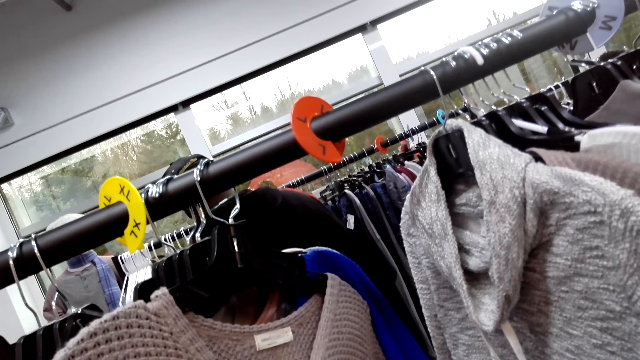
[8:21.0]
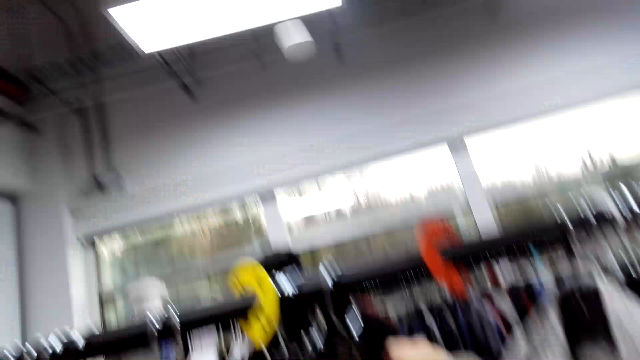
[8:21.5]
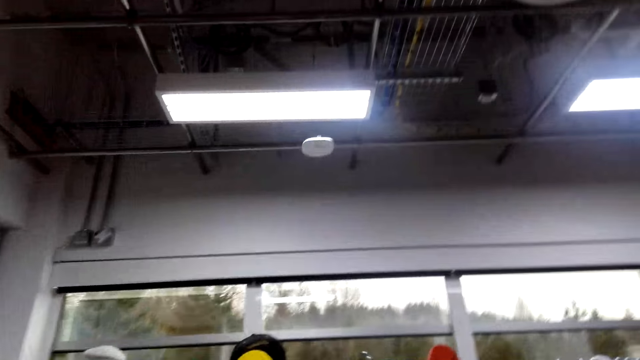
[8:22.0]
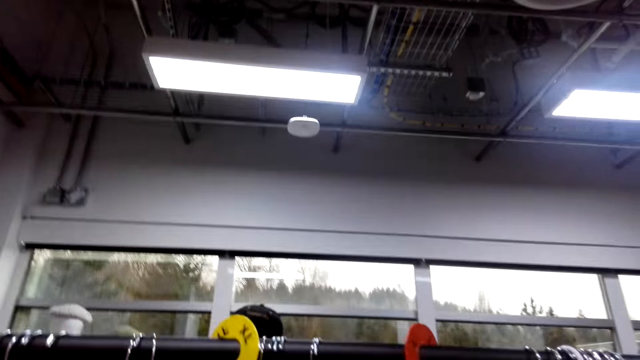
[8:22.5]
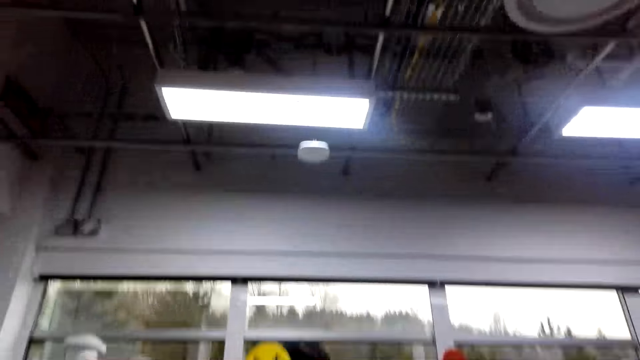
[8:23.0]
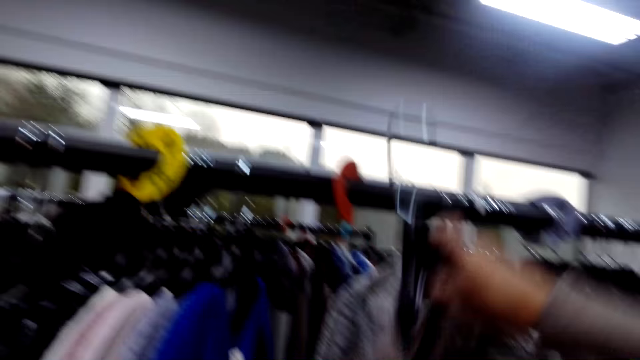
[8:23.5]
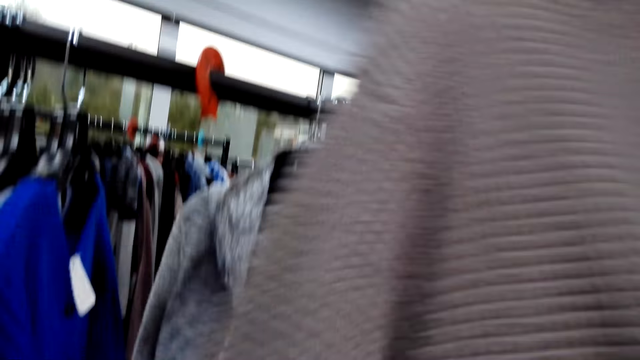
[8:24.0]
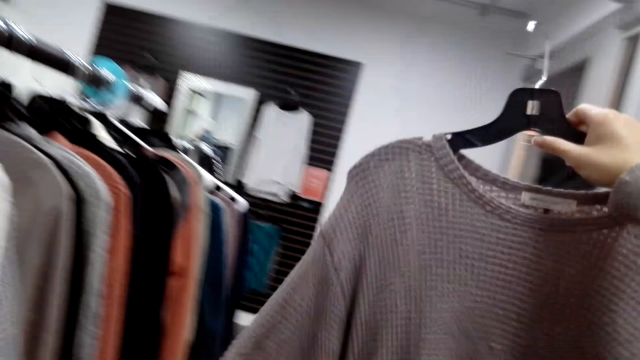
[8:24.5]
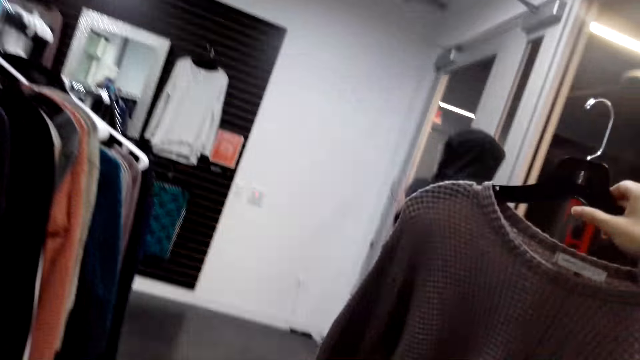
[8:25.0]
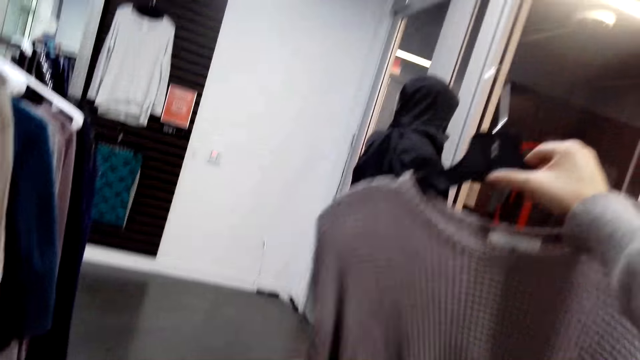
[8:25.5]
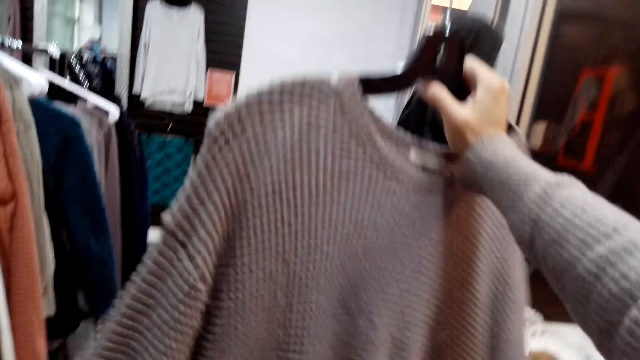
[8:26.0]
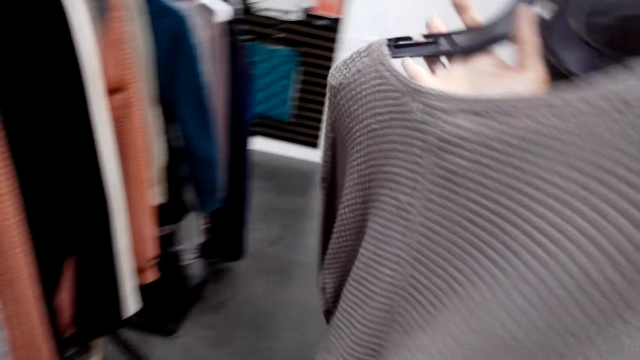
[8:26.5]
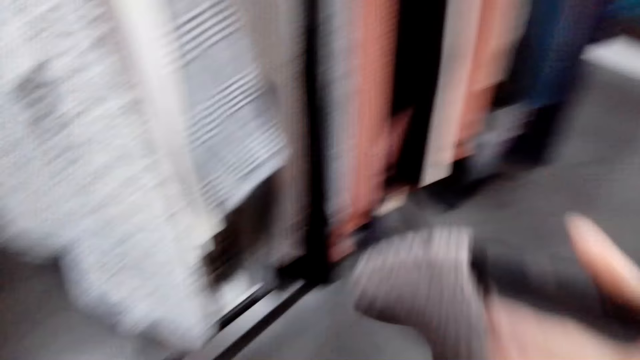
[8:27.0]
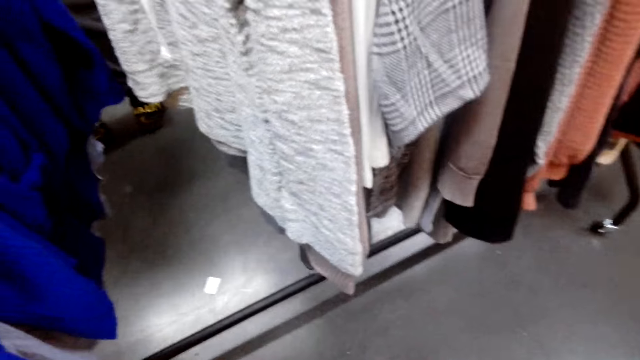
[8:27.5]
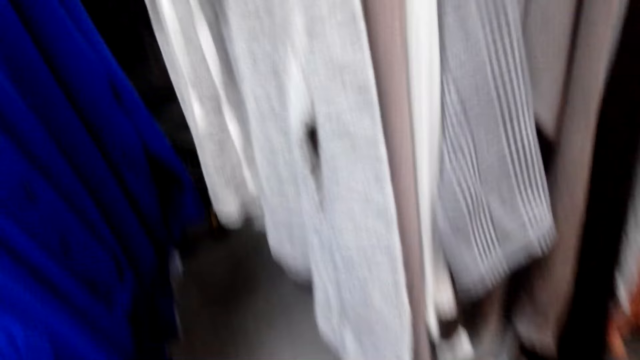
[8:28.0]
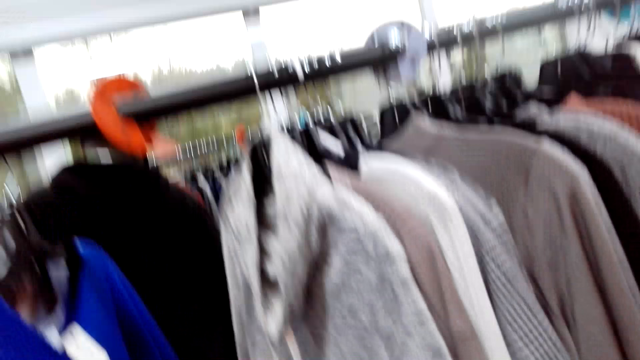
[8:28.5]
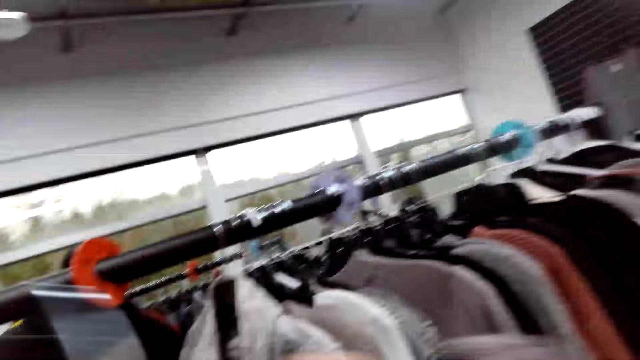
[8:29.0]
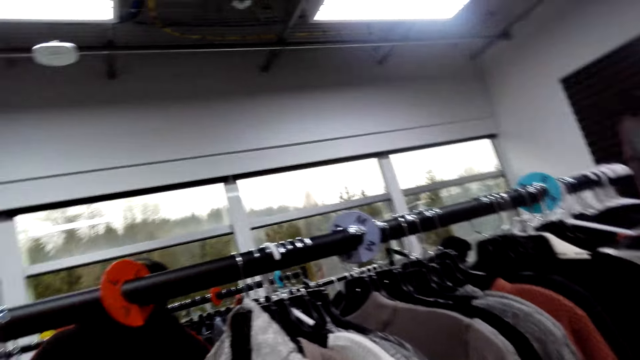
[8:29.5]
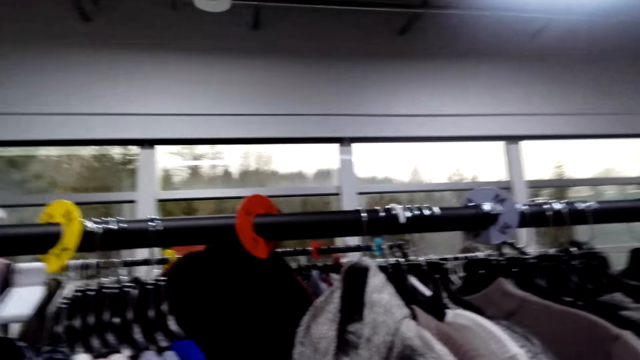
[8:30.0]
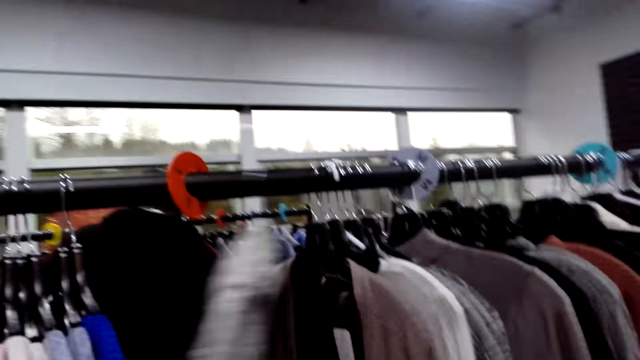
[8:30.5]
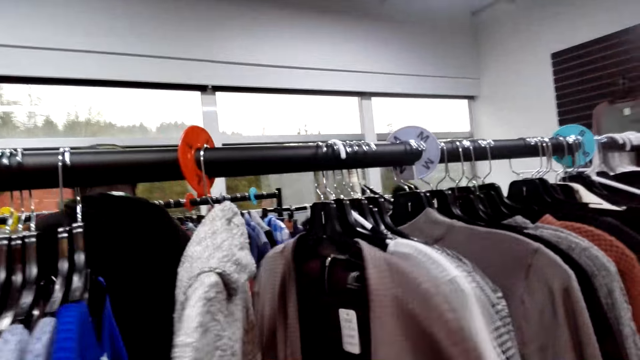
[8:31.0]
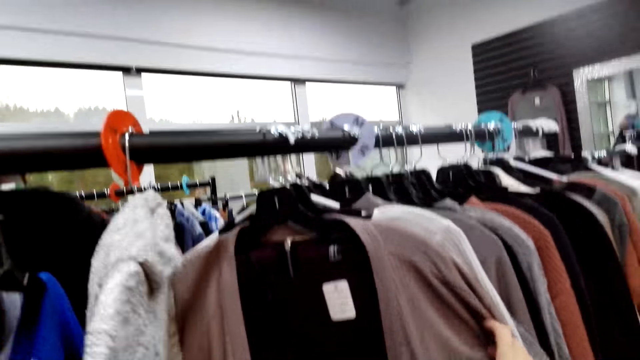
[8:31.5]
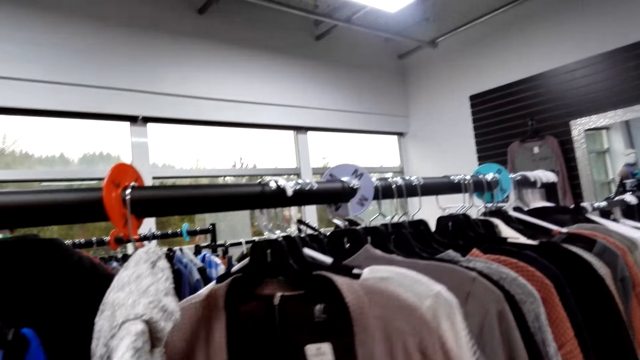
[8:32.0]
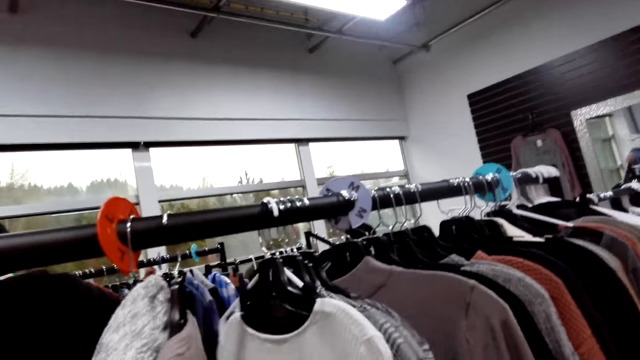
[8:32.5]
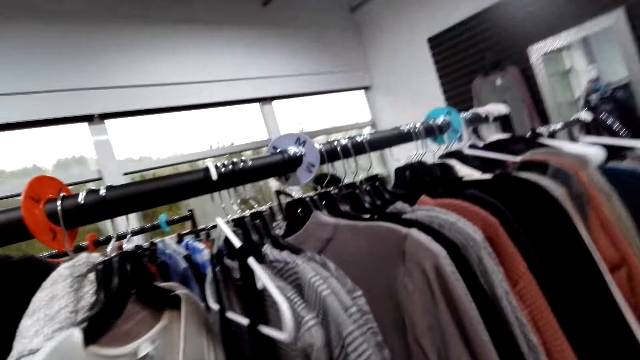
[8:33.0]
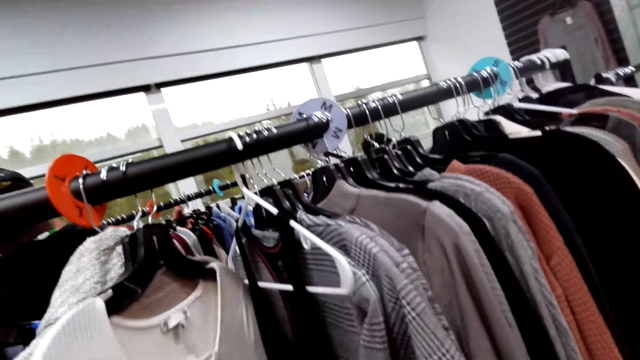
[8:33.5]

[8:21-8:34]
The camera wearer picks the shirts from the cloth rack. They hold a top. They walk in the shop. They put down the shirt on the floor. They select the shirts from the cloth rack. They touch the tops.

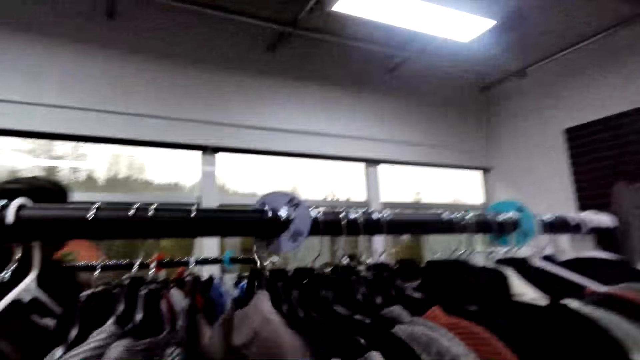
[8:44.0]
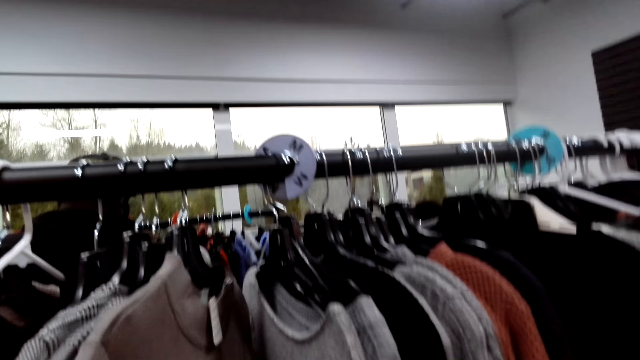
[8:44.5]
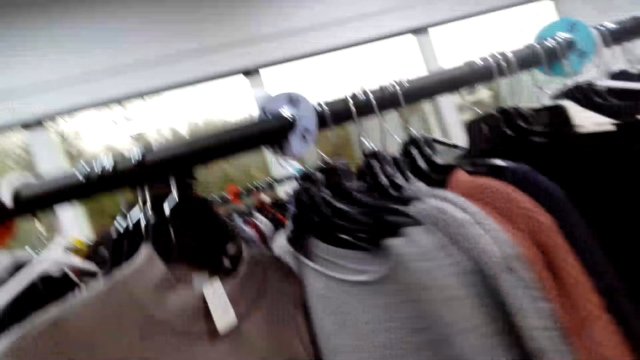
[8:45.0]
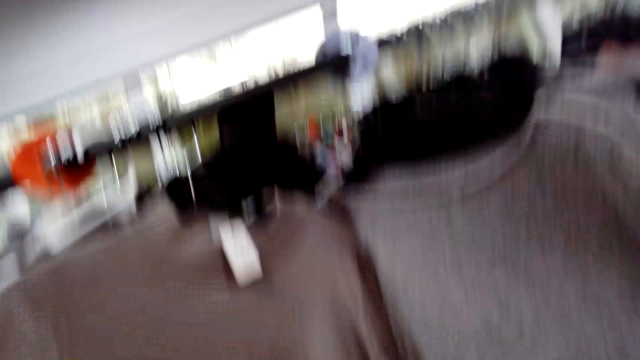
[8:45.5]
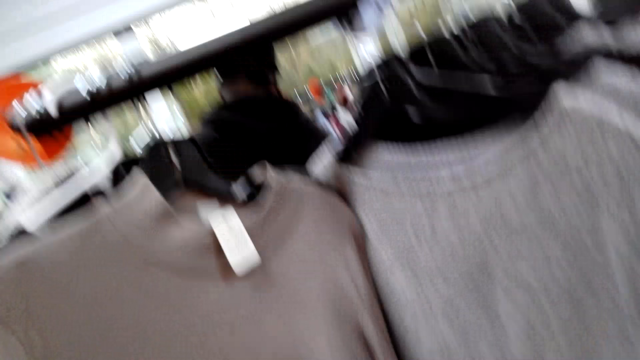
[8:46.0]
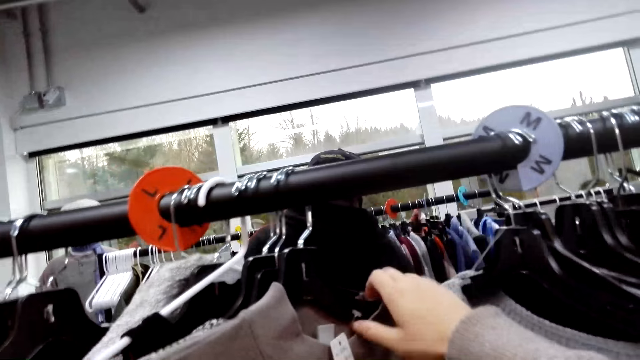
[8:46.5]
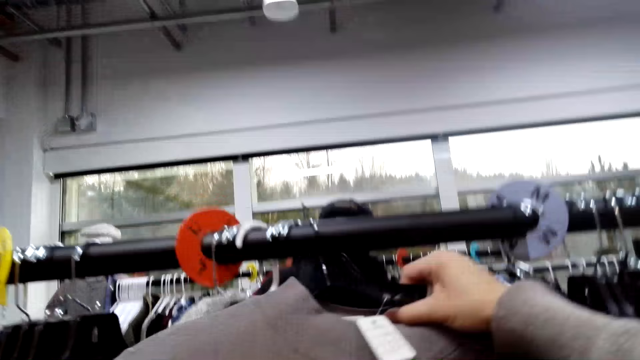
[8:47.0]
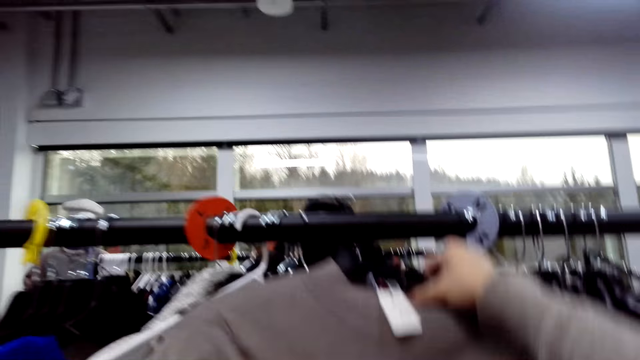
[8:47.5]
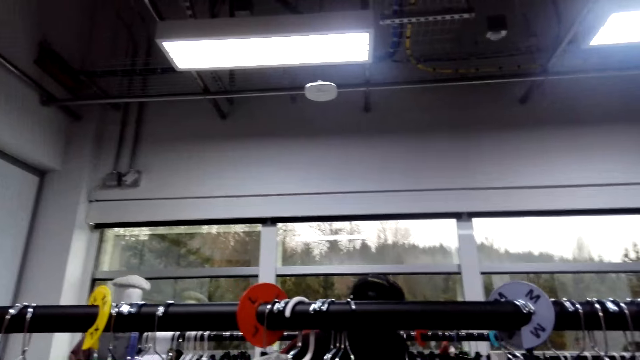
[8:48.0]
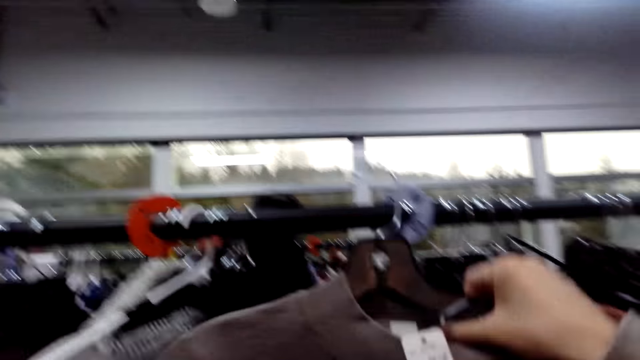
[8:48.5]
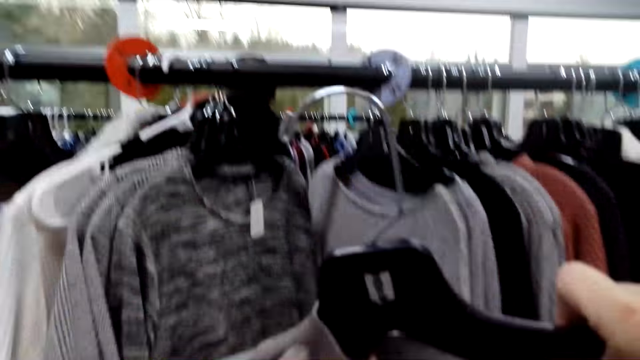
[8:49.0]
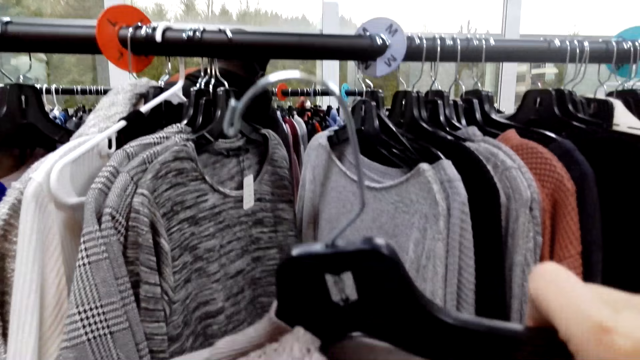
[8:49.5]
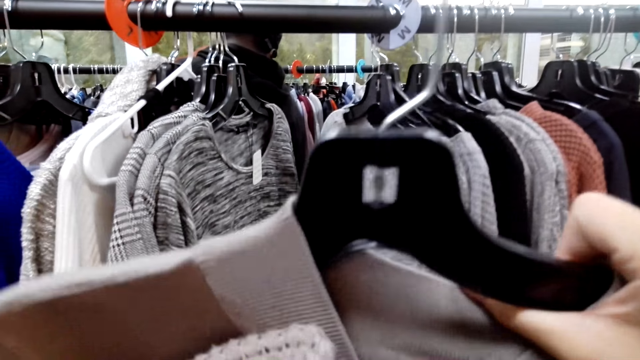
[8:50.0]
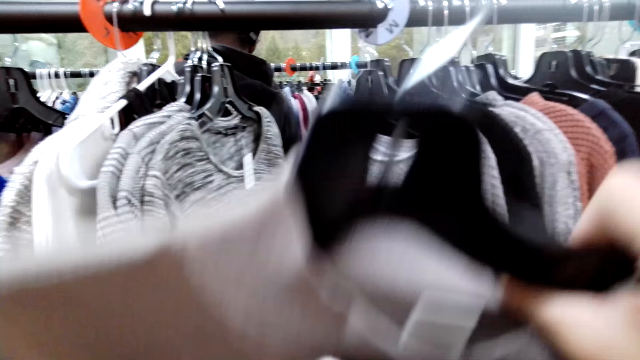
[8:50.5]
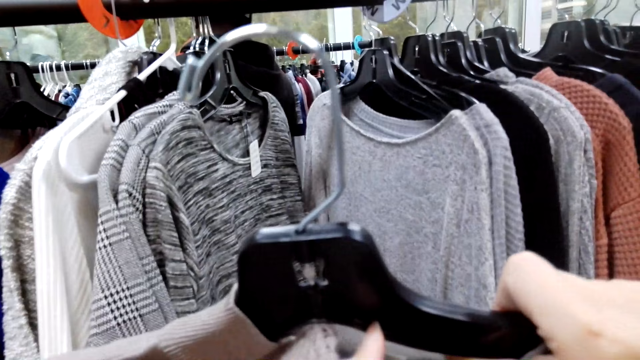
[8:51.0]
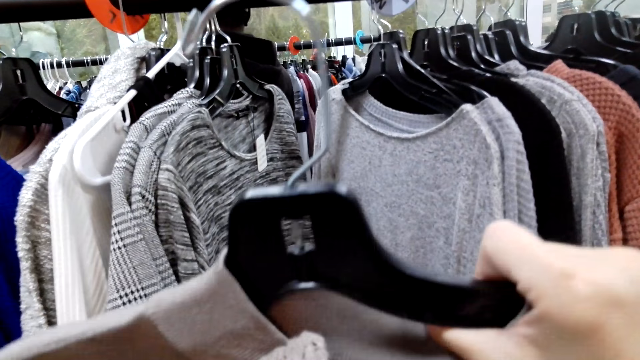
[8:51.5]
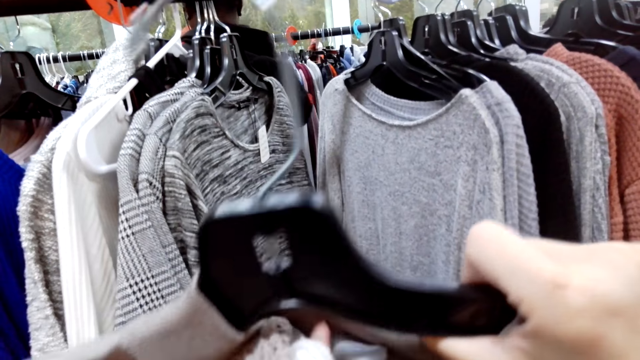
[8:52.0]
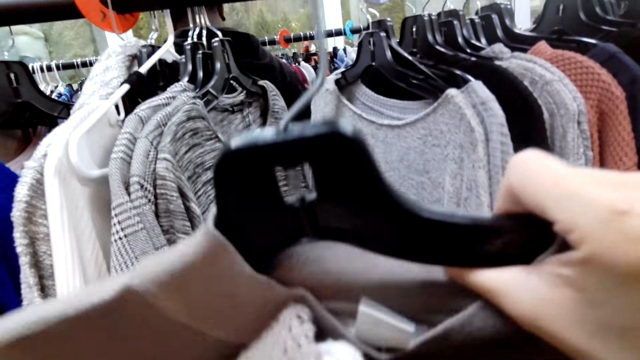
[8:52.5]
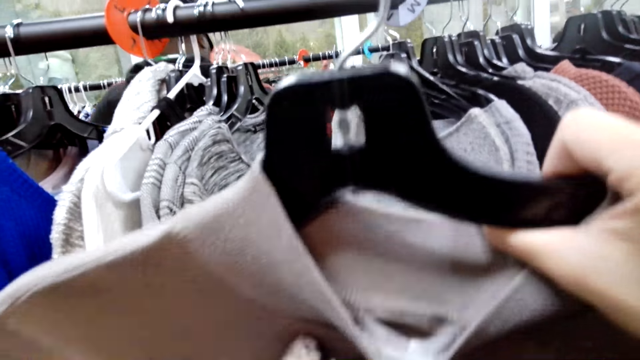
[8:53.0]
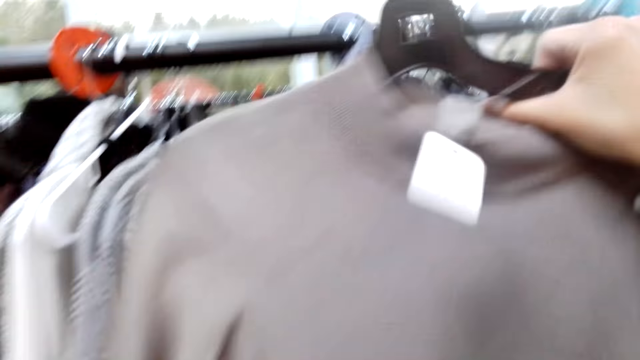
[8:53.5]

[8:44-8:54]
The camera wearer holds a top. They pick the shirts from the cloth rack.
